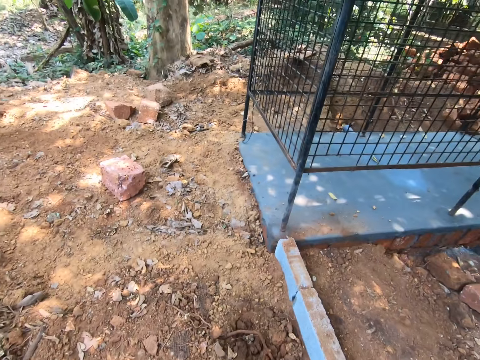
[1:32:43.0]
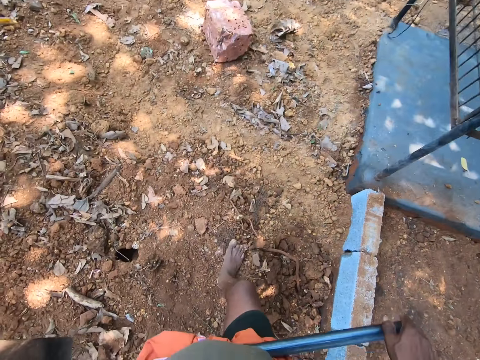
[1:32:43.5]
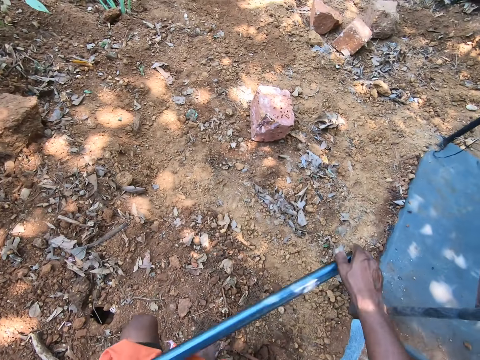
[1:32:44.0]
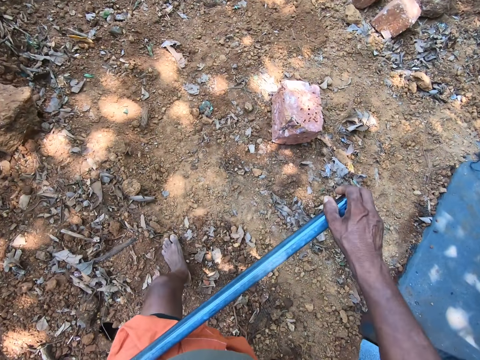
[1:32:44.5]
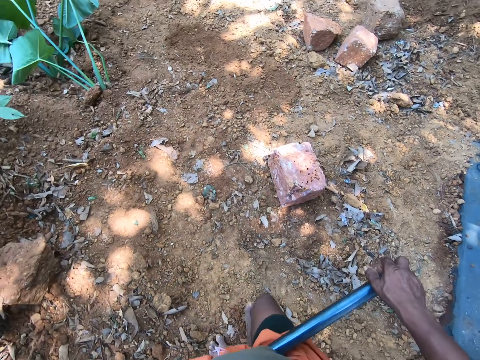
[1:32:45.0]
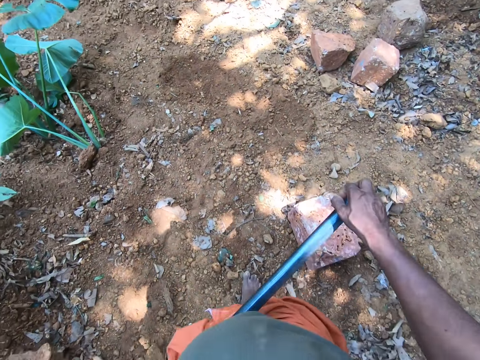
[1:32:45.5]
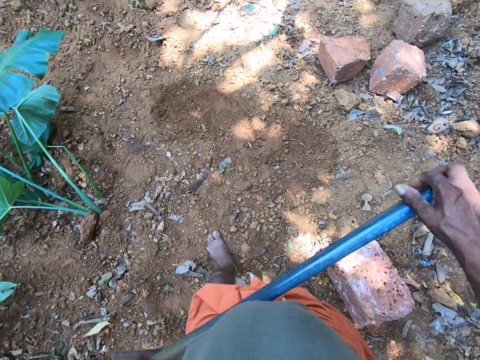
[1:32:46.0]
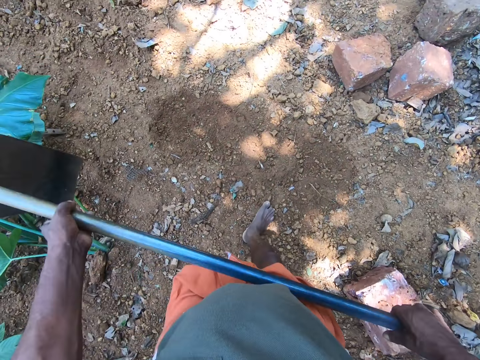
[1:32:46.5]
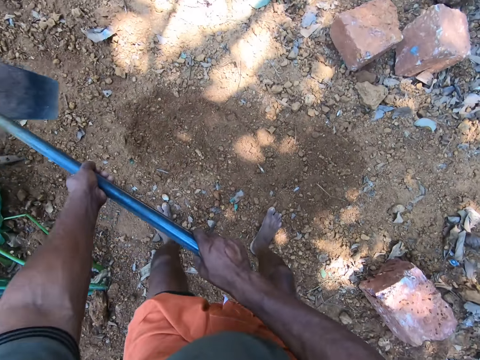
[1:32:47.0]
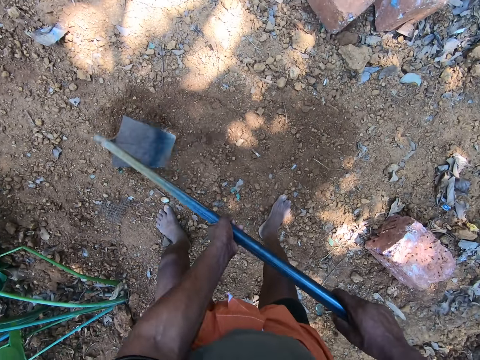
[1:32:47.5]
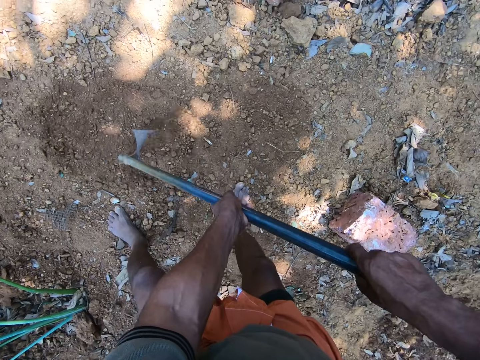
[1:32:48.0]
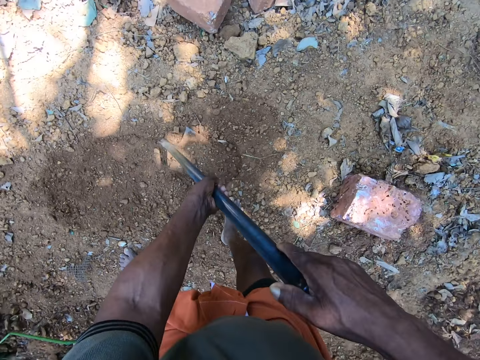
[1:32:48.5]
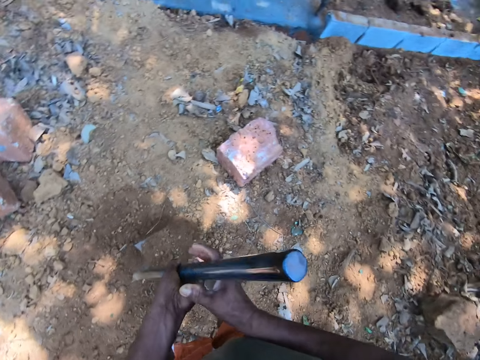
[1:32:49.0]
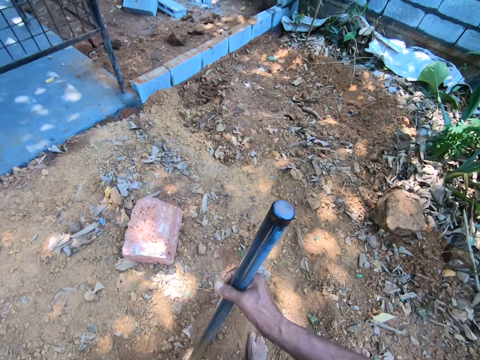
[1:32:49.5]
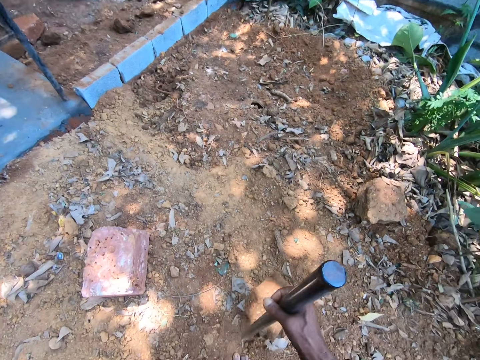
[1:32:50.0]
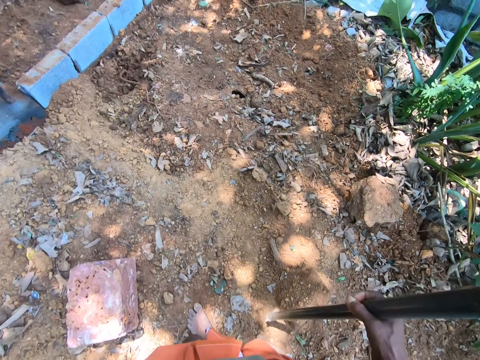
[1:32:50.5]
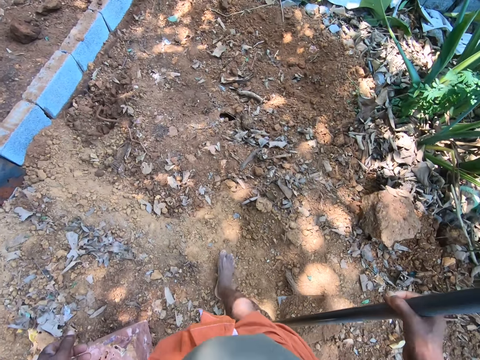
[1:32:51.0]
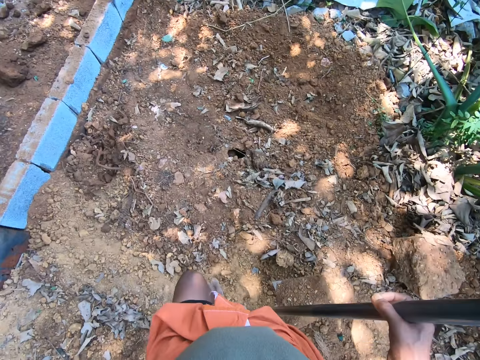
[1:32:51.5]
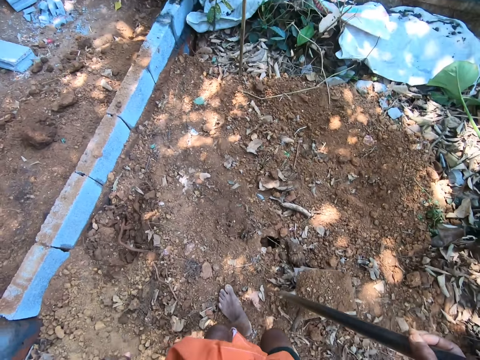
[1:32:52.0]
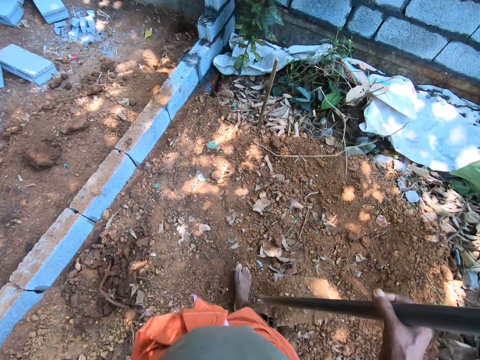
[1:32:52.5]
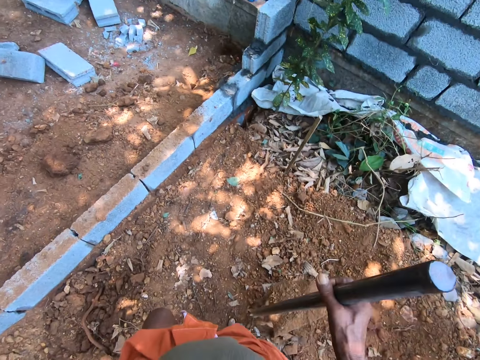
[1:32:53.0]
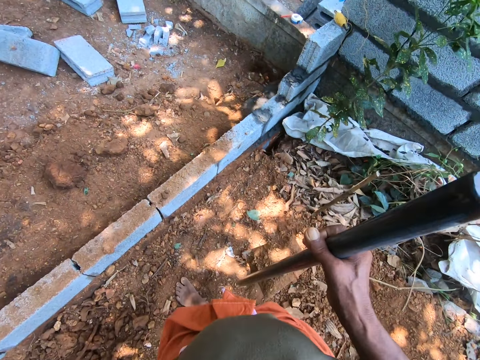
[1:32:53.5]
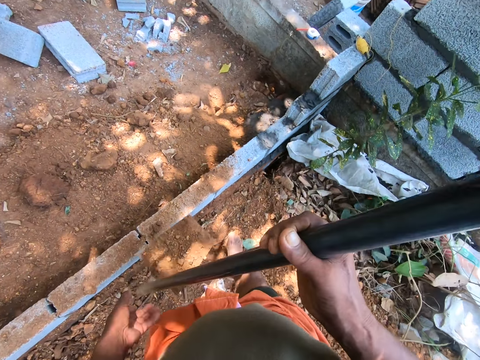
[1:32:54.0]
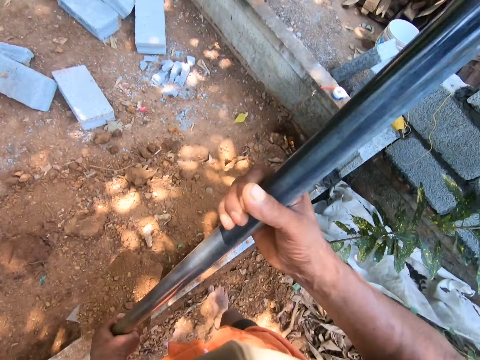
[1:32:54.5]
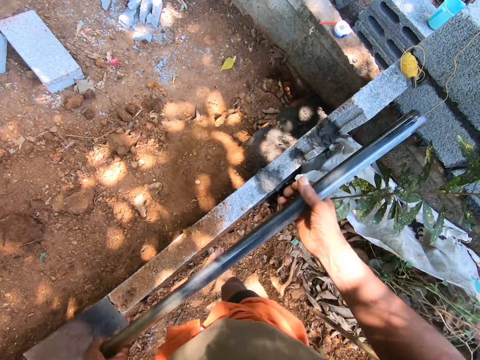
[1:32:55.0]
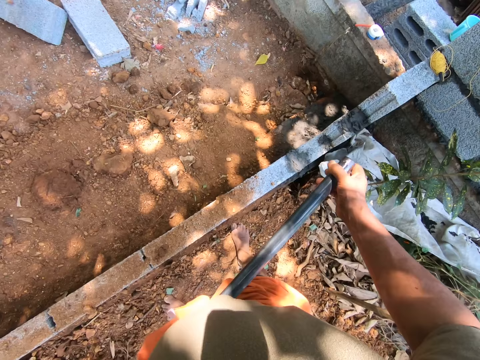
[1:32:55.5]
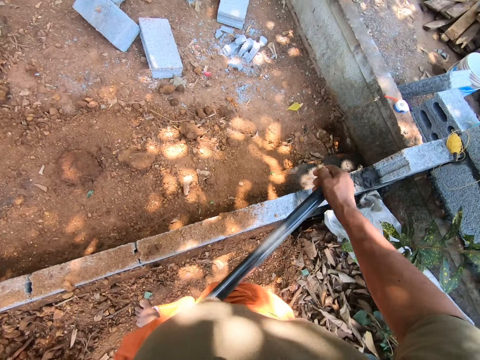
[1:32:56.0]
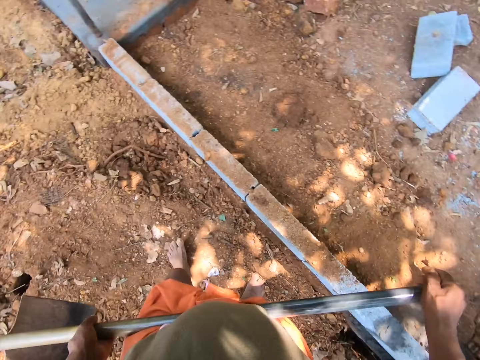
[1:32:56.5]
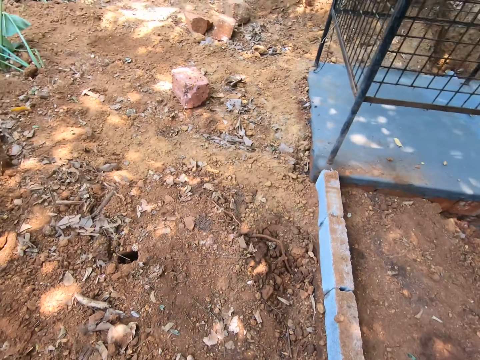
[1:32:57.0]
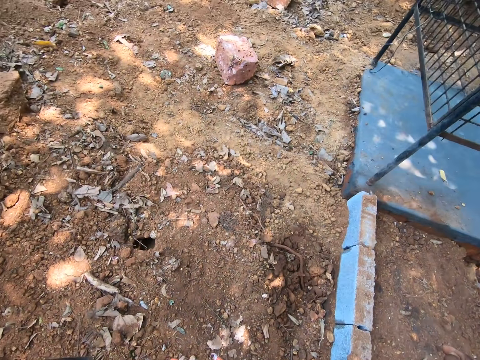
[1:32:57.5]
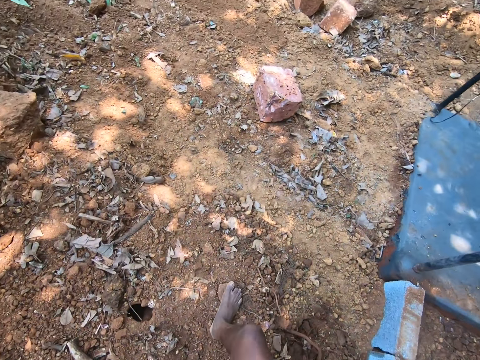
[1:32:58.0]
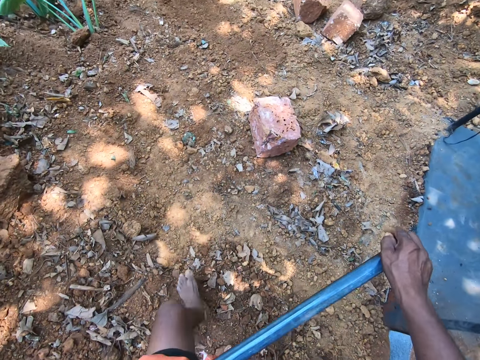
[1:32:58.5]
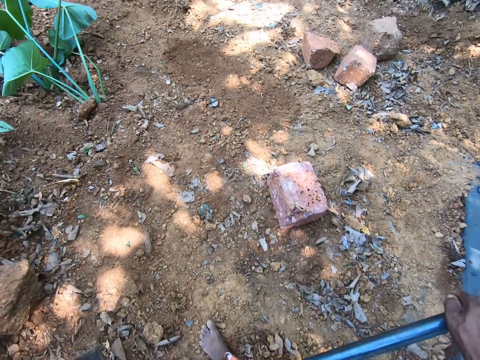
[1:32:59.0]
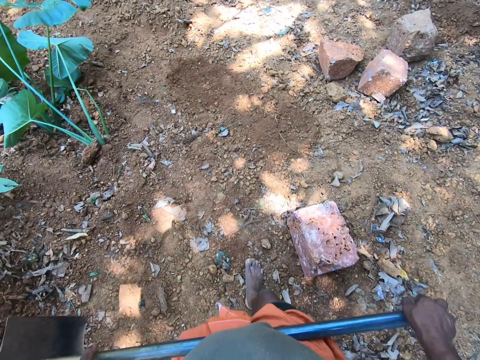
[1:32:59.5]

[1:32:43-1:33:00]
The camera wearer digs the ground. He packs sand from the ground with the hoe in his hands. He walks around. He pours the sand in the hoe on the ground with both hands. He walks around.

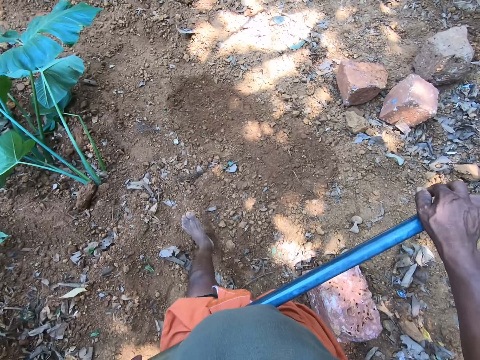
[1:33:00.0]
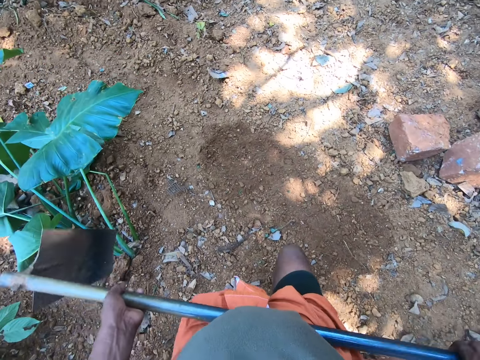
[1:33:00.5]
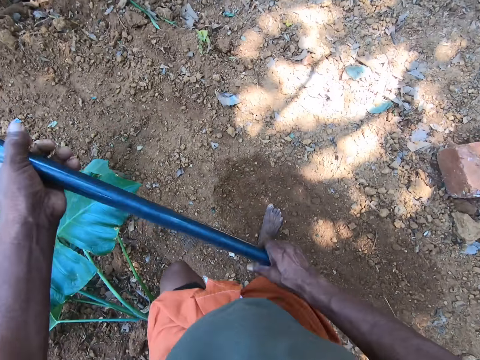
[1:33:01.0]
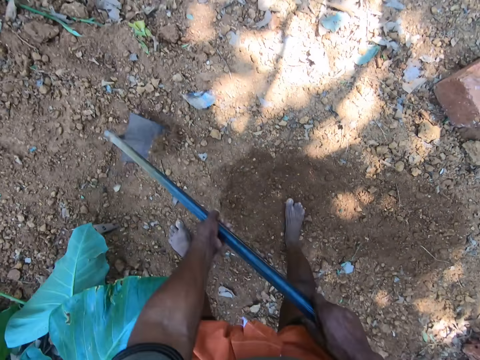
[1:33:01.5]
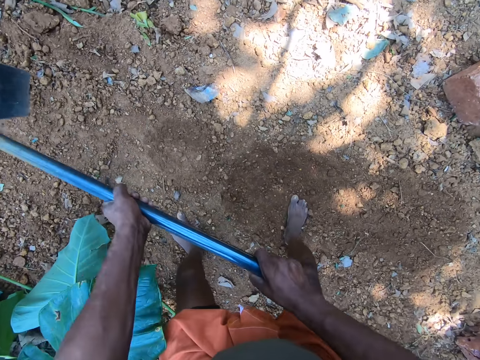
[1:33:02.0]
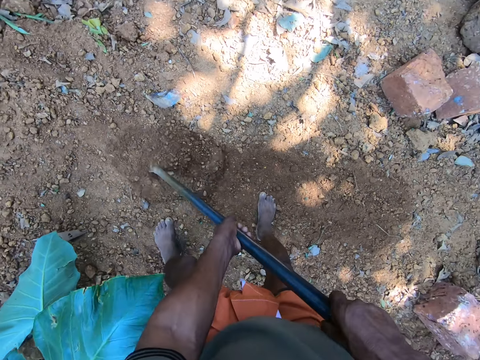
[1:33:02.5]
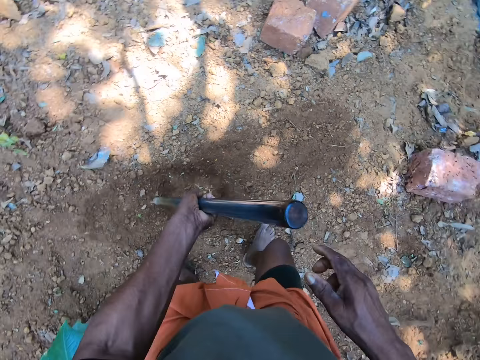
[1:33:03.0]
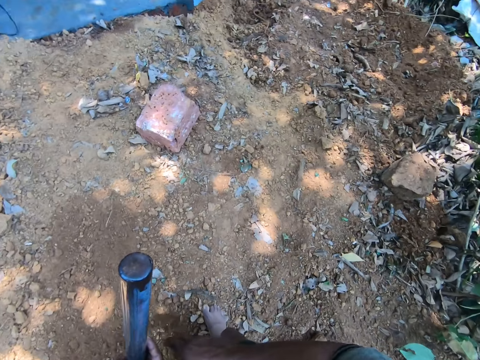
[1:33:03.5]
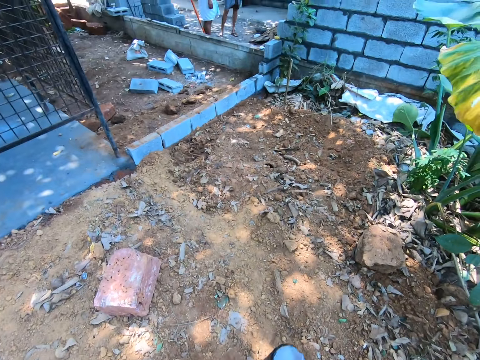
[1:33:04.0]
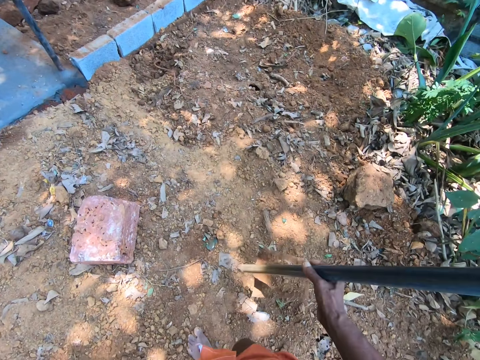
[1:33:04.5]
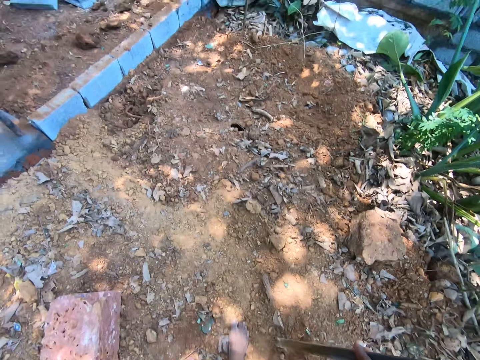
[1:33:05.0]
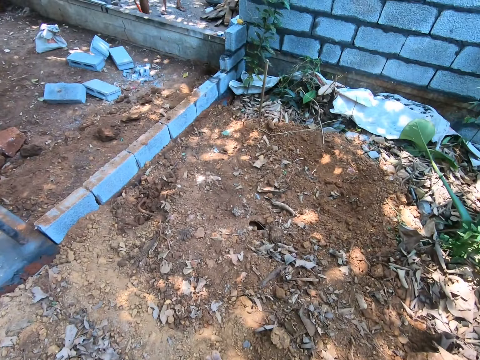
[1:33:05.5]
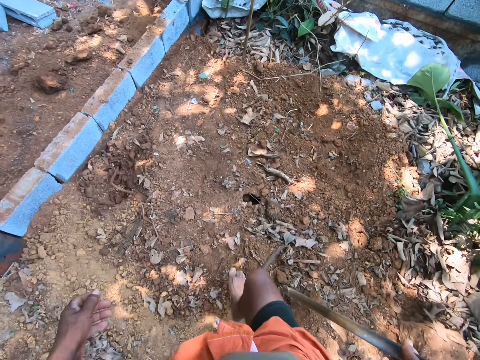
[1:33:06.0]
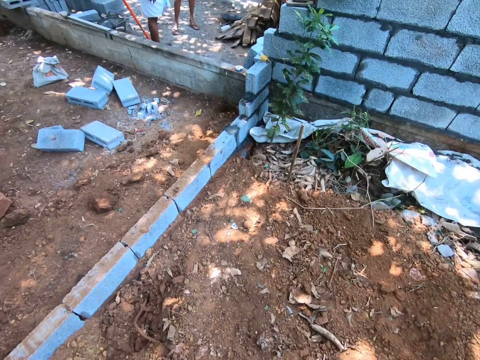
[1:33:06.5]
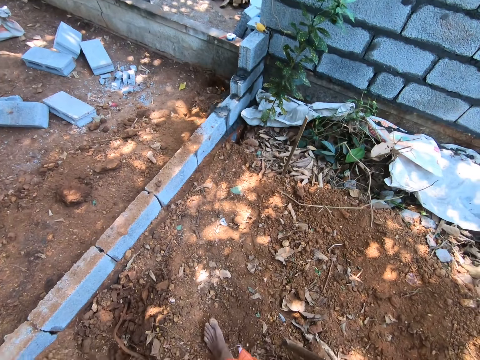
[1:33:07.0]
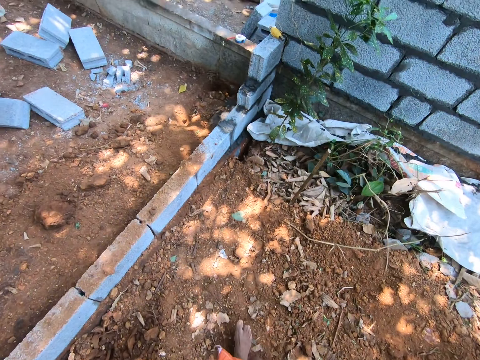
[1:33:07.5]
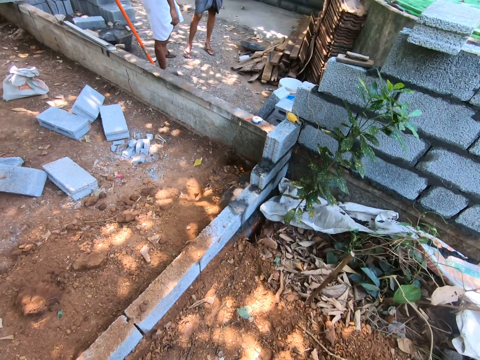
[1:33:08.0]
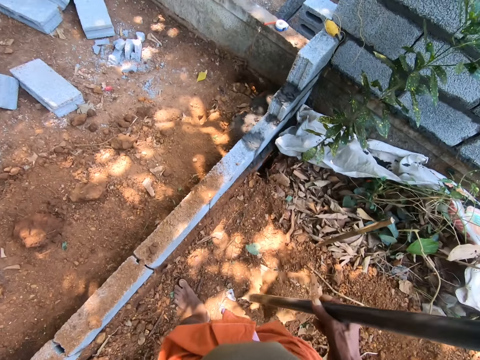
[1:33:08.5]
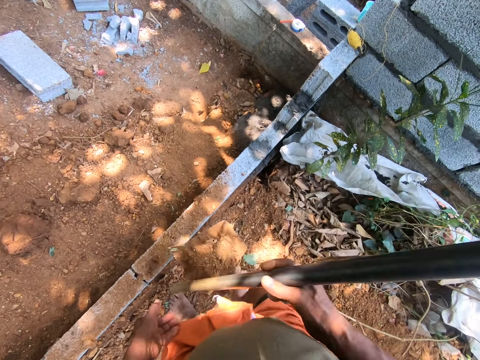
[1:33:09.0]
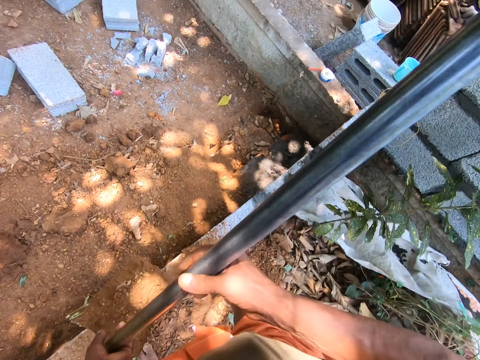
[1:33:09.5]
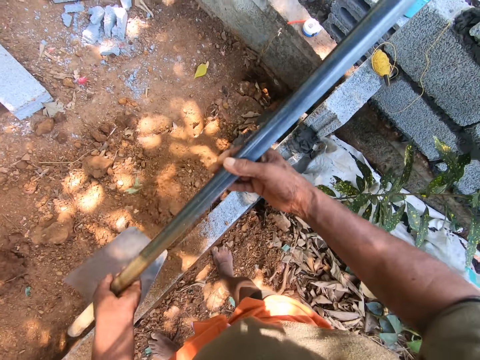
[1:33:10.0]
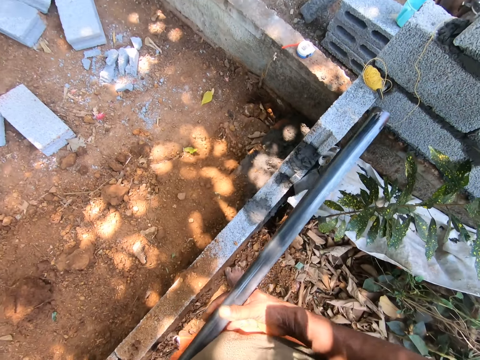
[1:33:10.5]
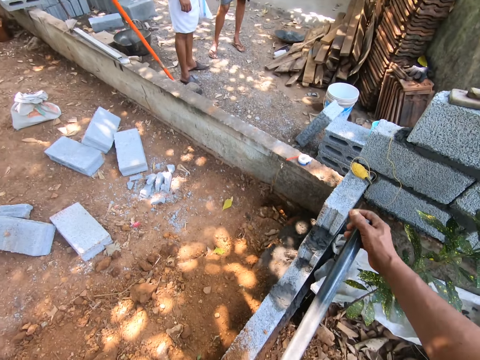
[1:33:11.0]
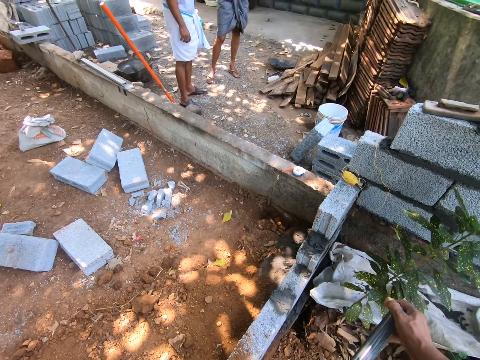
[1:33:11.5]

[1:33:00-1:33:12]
The camera wearer packs sand from the ground with the hoe in his hands. He digs the ground. He walks around. He pours the sand in the hoe on the ground with both hands.
